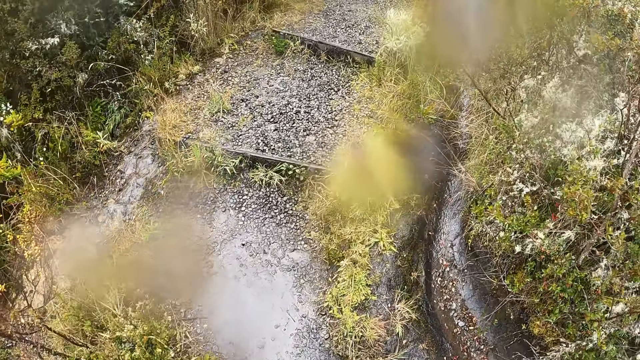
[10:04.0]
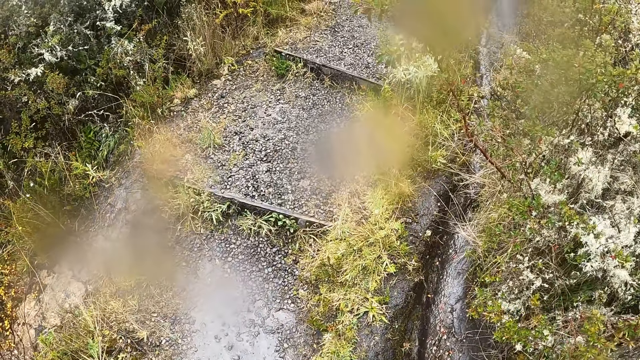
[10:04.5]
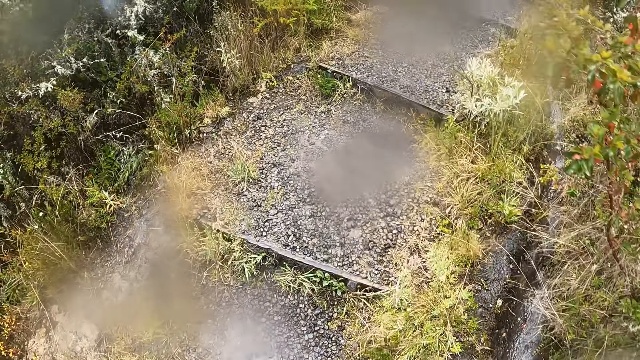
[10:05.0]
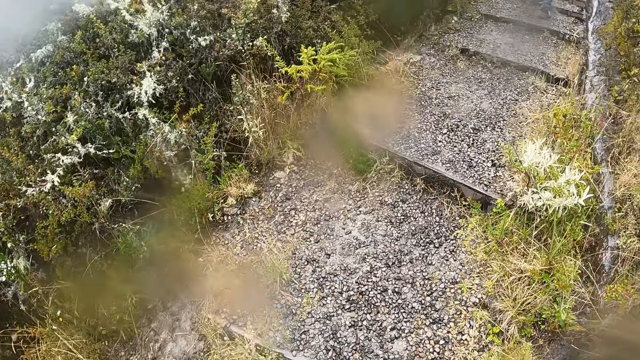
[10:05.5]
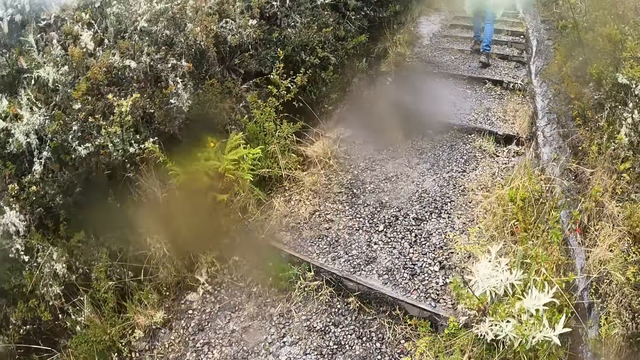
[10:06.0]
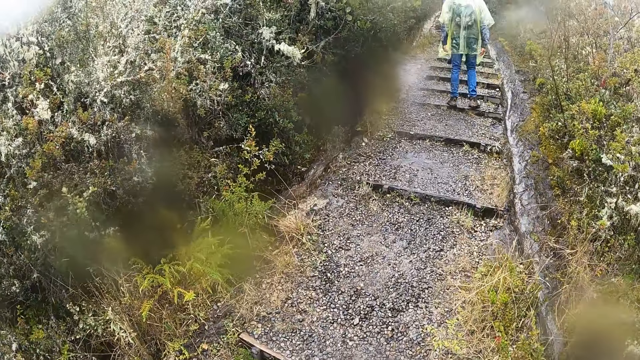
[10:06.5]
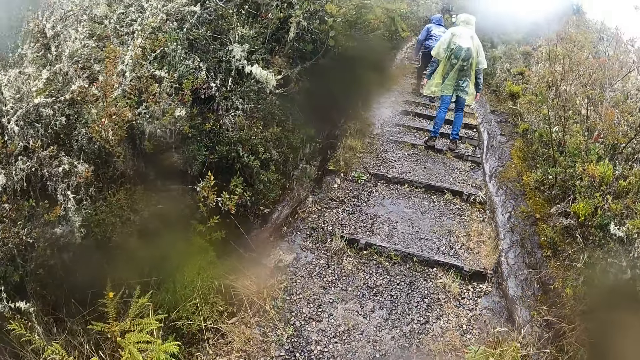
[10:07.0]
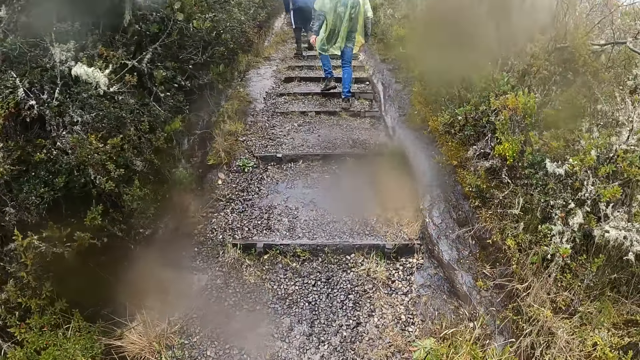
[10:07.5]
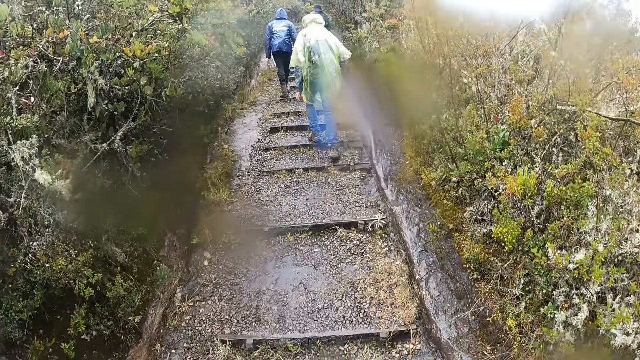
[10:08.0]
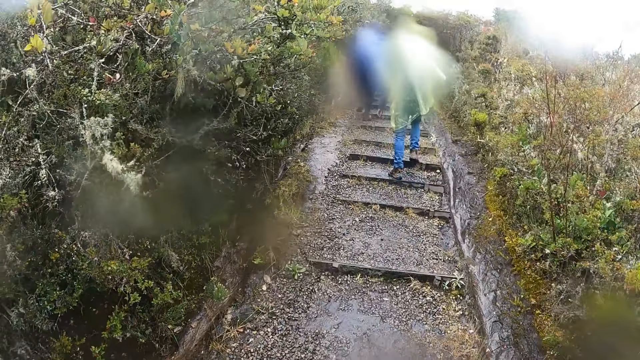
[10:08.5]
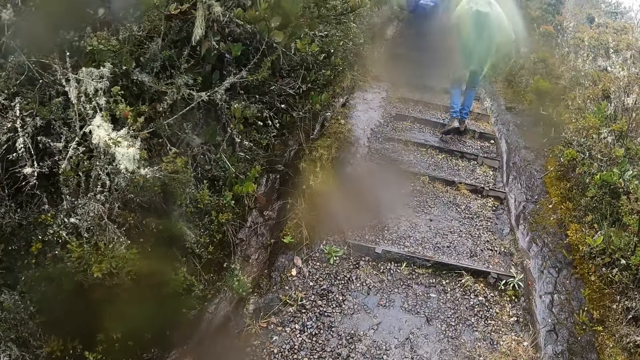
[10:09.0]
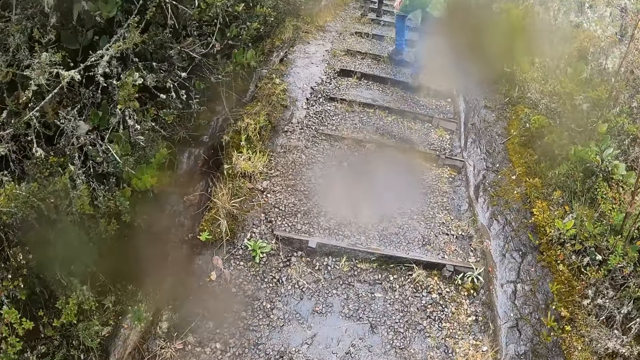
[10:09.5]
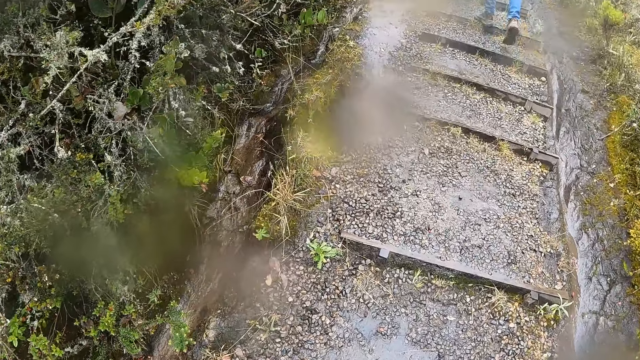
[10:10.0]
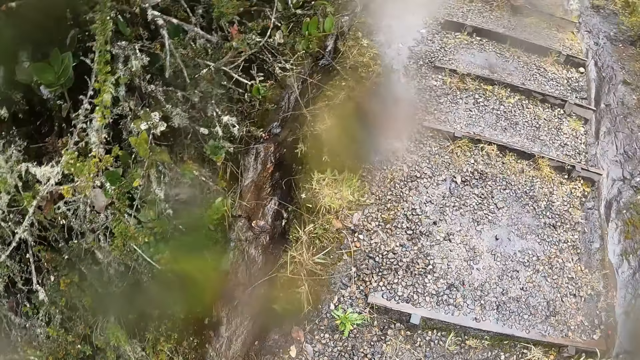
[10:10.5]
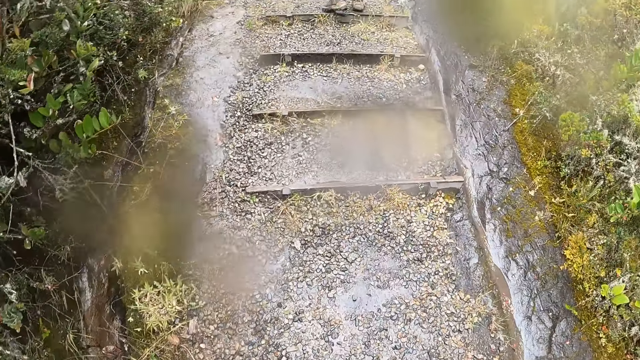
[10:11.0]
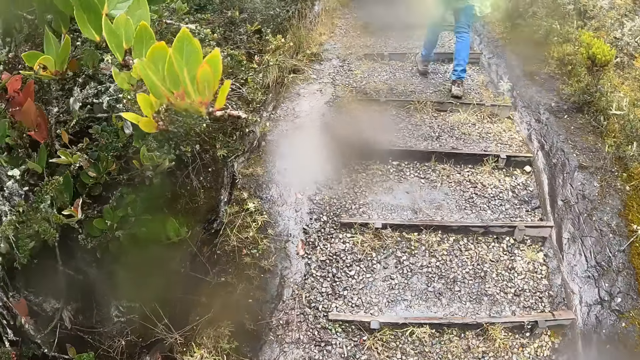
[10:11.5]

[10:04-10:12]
The camera wearer walks on a rail track. A man, another man and a third man walk on the rail track.

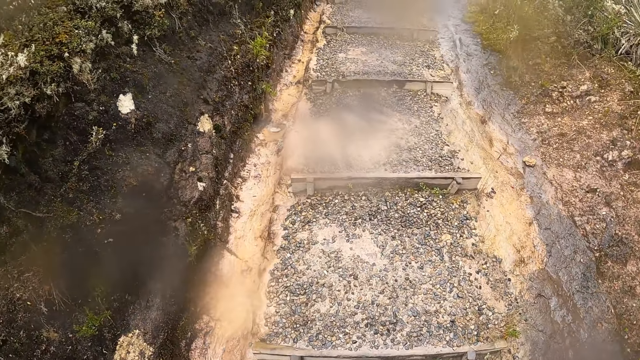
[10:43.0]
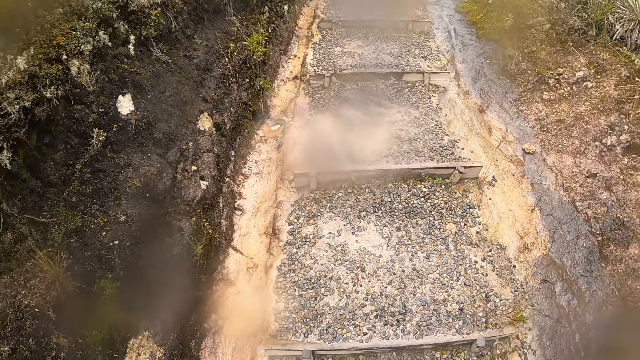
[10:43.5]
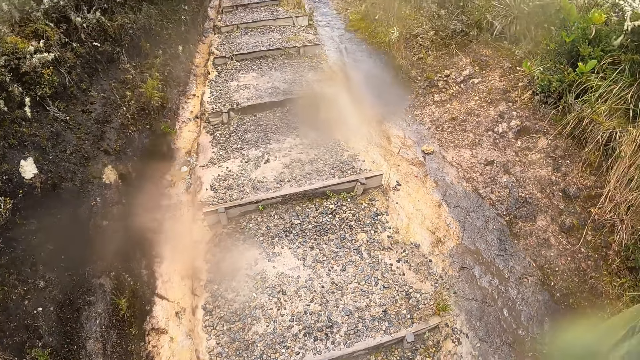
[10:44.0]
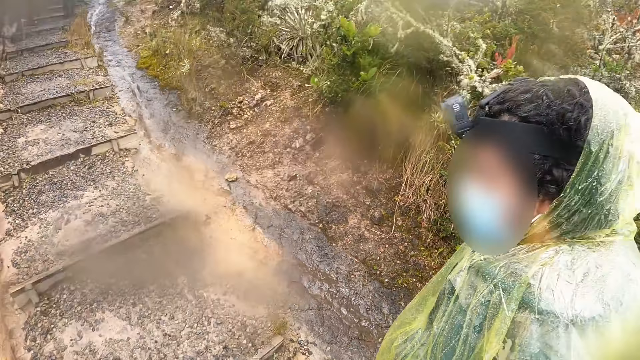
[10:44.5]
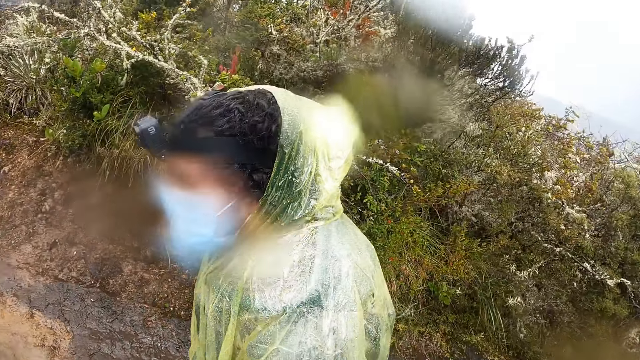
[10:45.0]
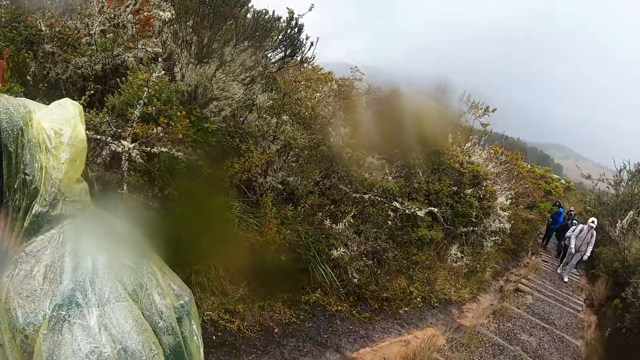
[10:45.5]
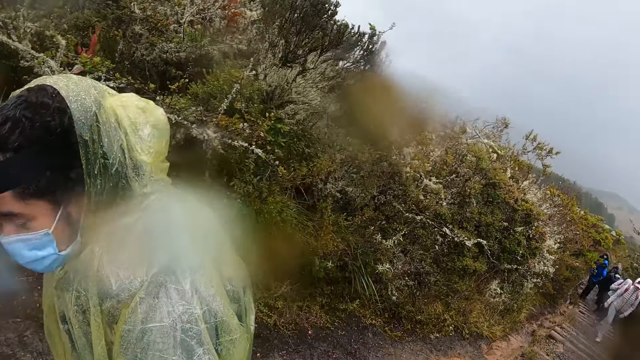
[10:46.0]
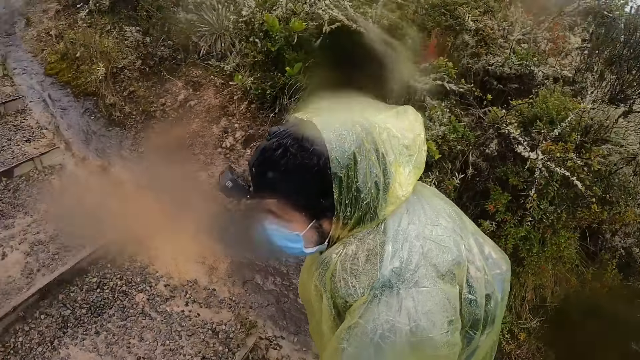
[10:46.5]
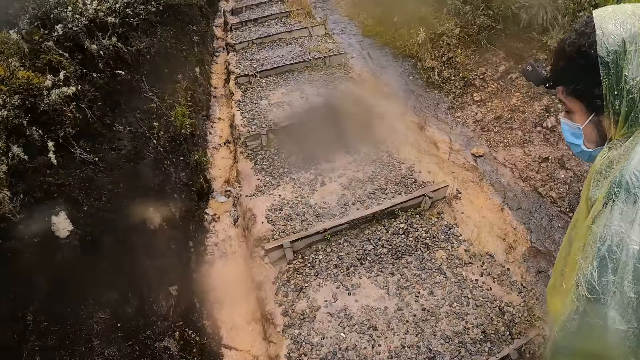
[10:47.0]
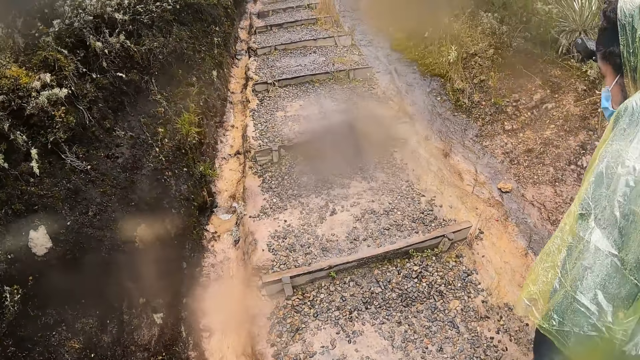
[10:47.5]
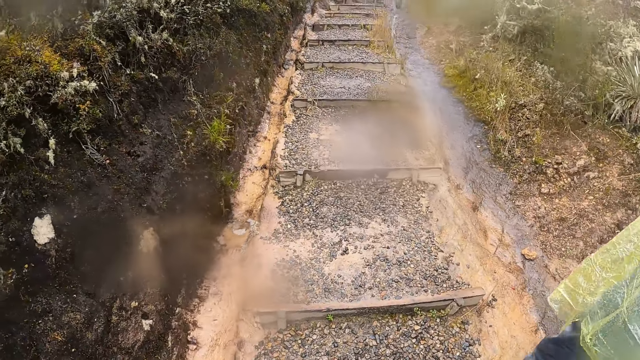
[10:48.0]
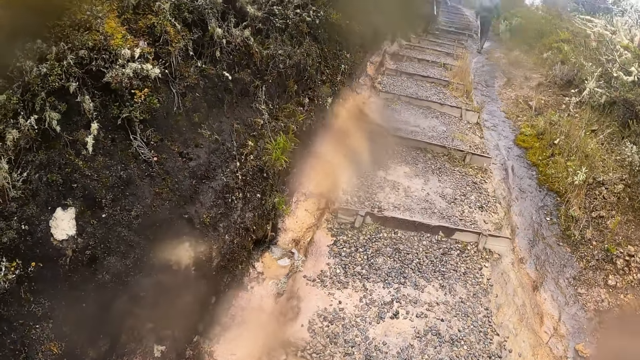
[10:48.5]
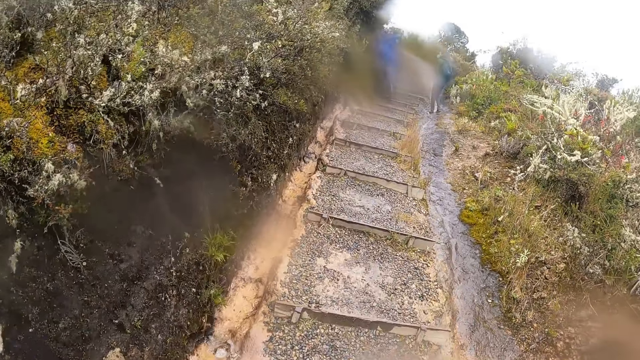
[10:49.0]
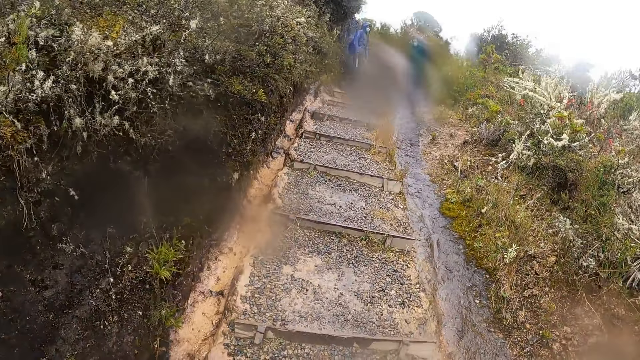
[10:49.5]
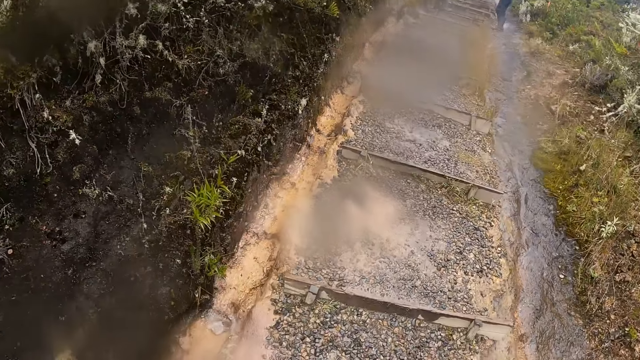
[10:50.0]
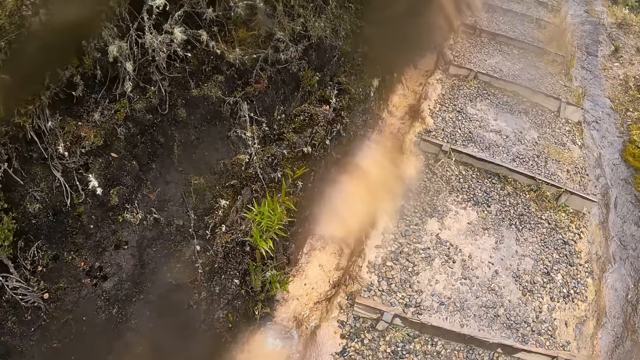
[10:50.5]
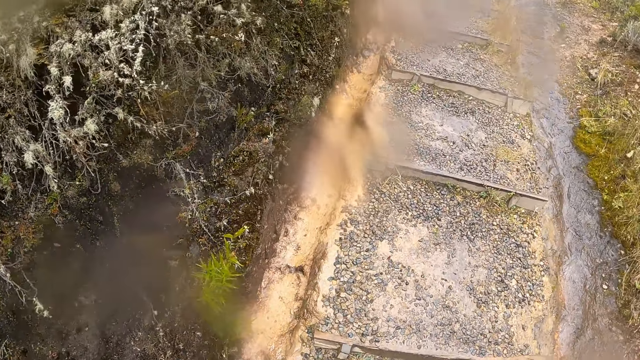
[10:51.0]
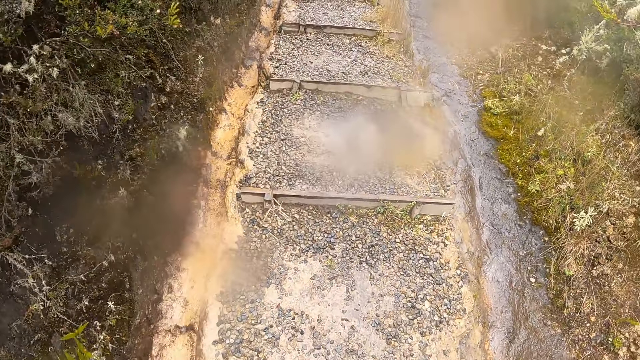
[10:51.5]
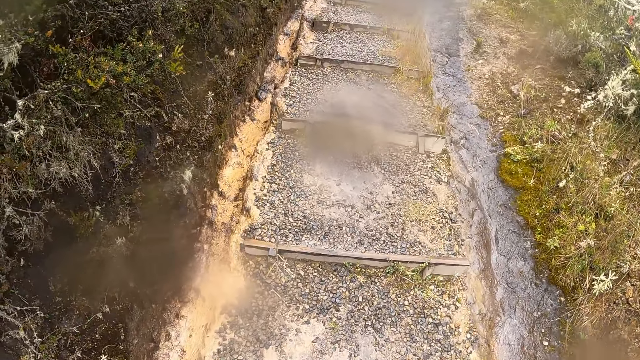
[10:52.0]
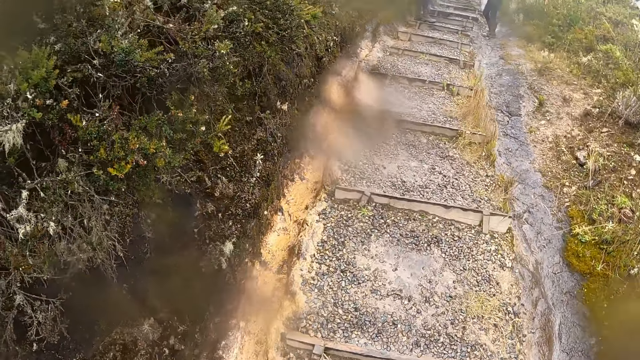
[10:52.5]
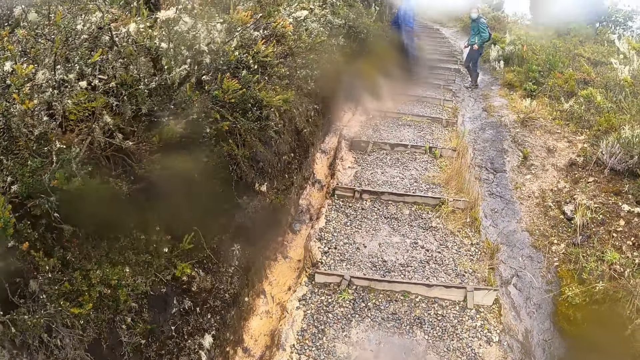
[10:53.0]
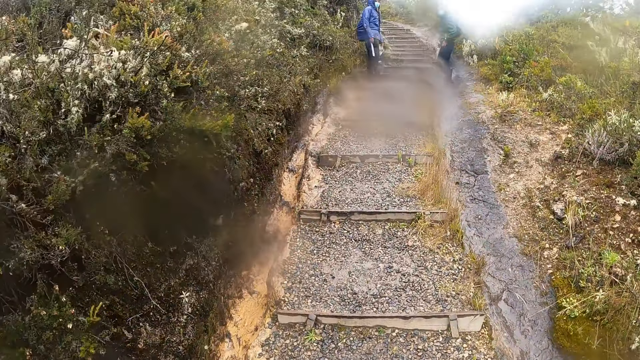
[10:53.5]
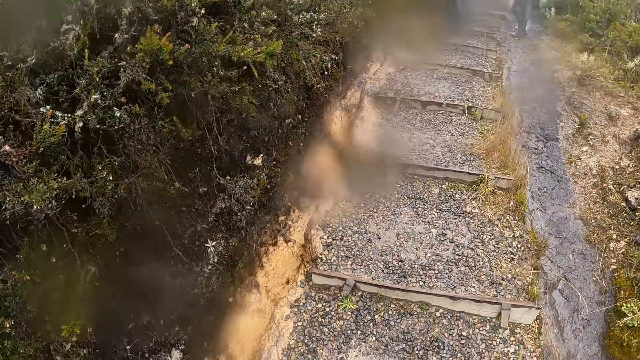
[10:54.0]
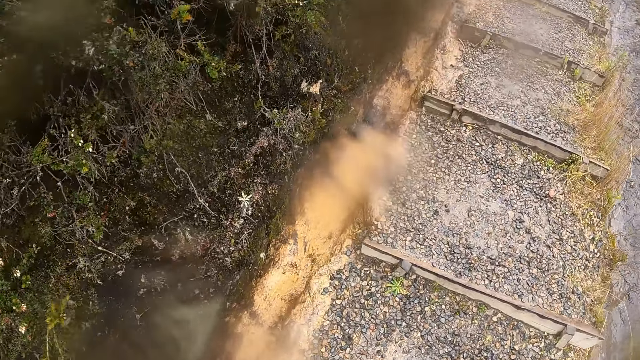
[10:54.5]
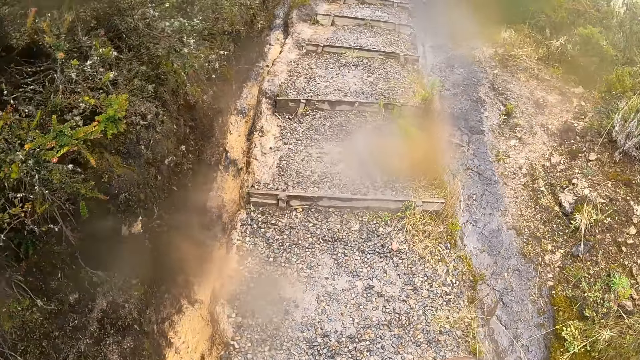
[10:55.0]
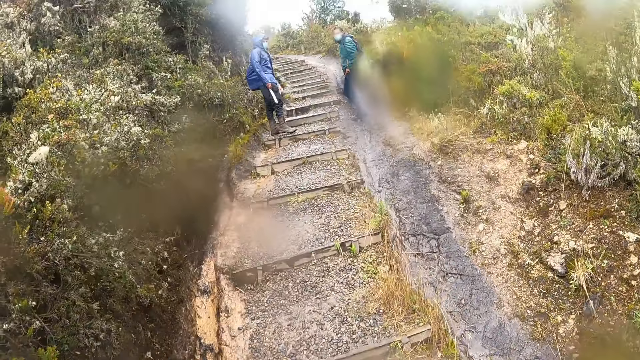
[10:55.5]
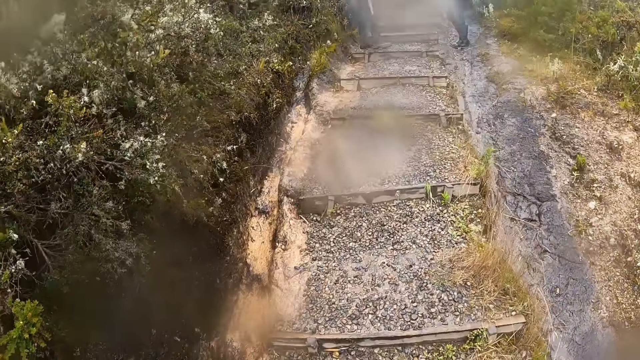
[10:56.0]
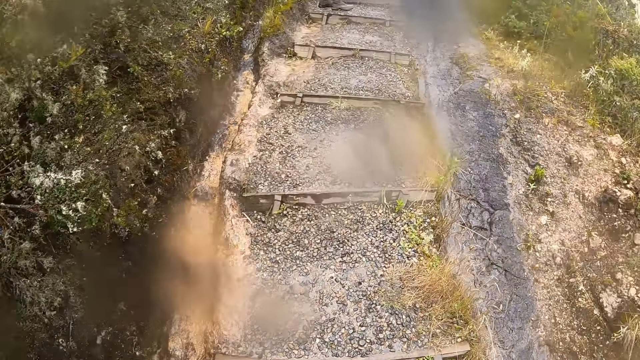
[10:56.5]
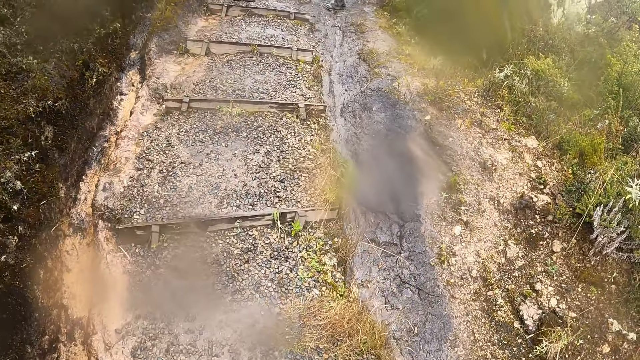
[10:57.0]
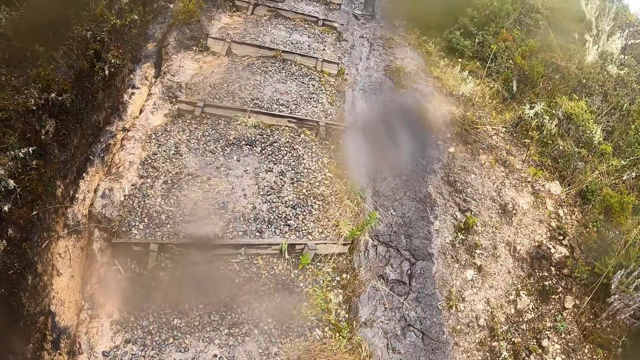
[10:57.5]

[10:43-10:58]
The camera wearer looks around. They interact with a man. They walk.
